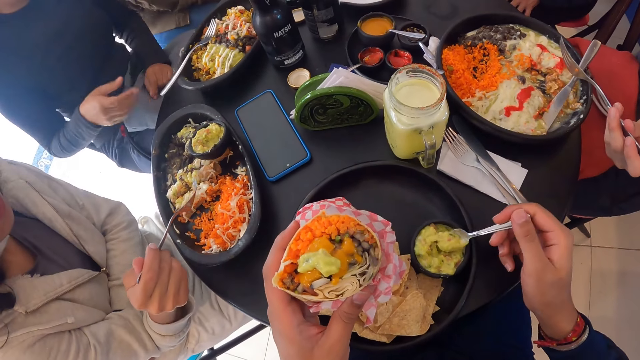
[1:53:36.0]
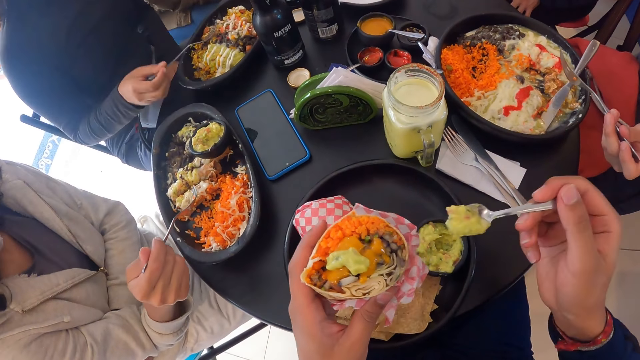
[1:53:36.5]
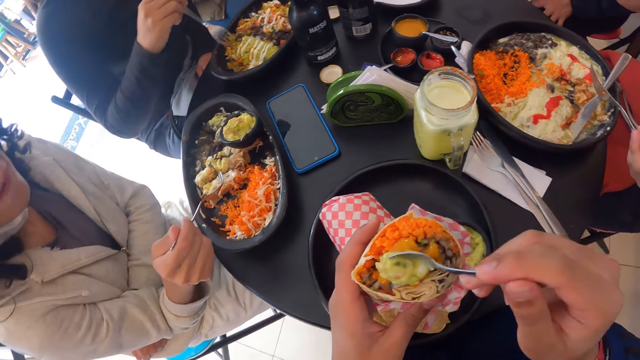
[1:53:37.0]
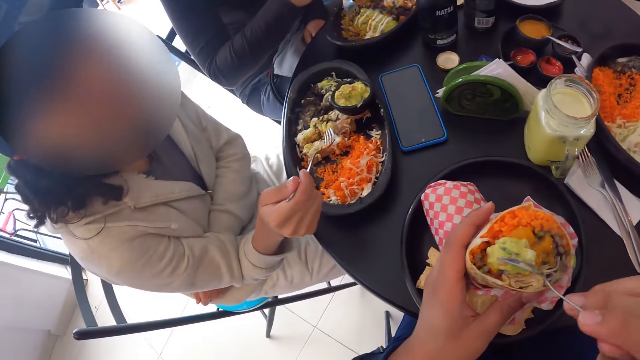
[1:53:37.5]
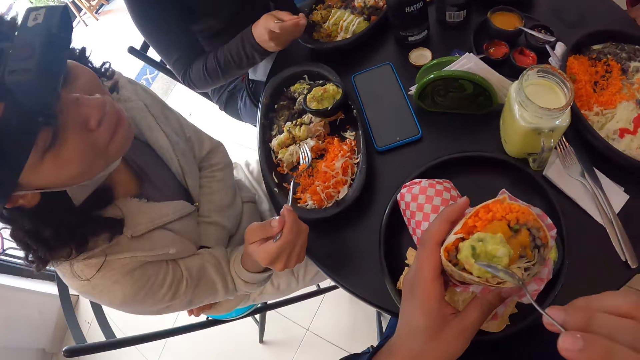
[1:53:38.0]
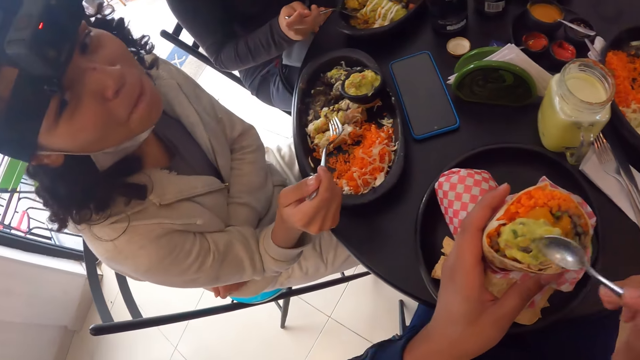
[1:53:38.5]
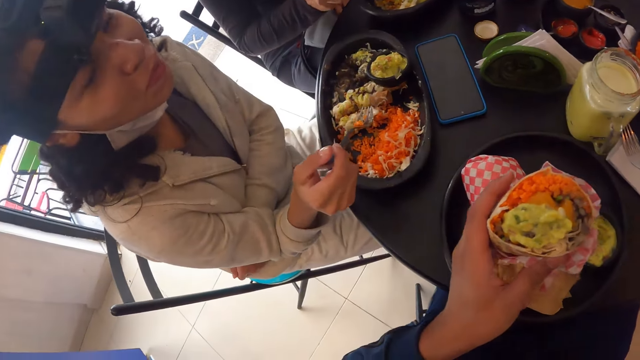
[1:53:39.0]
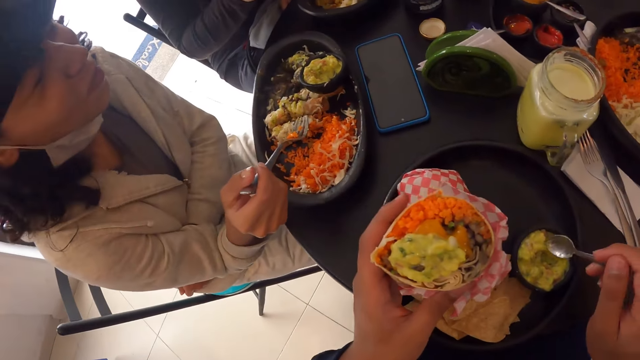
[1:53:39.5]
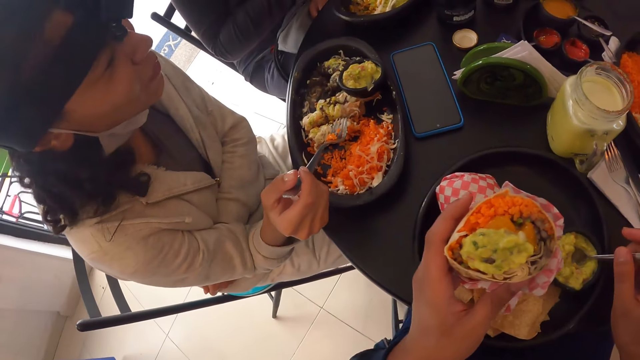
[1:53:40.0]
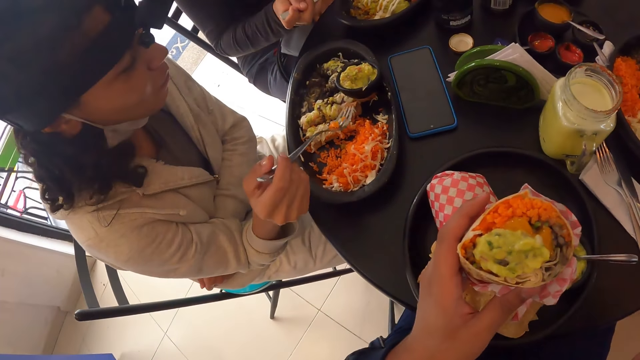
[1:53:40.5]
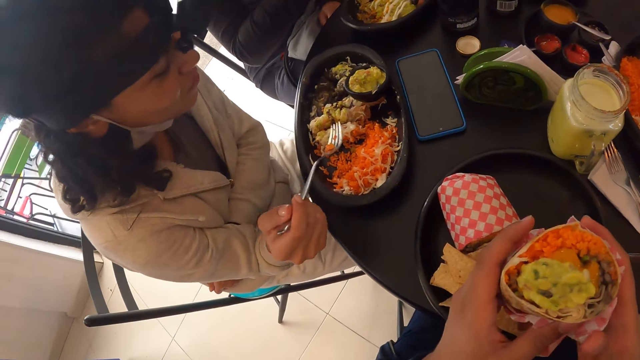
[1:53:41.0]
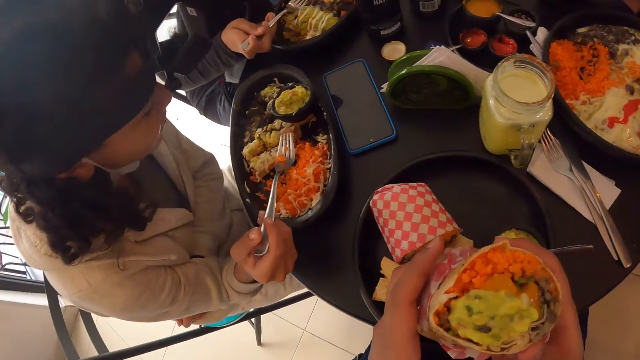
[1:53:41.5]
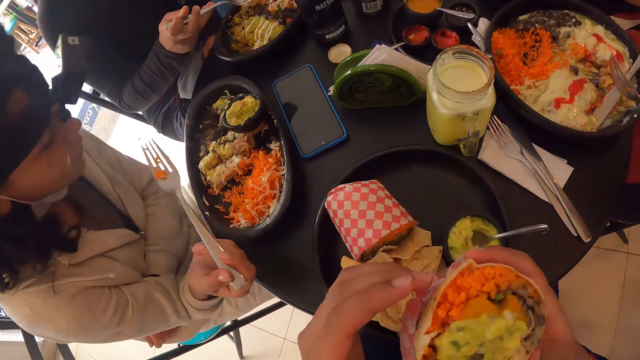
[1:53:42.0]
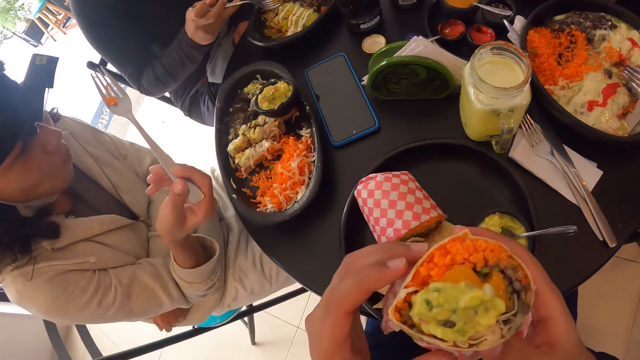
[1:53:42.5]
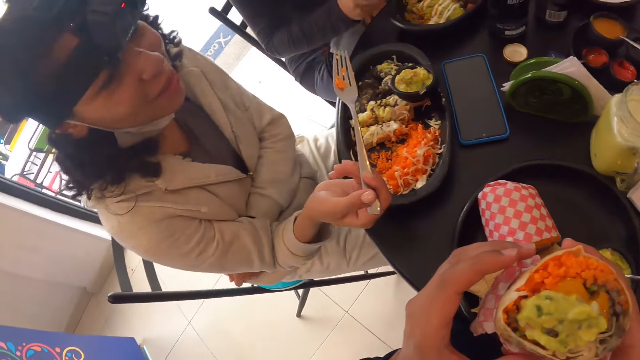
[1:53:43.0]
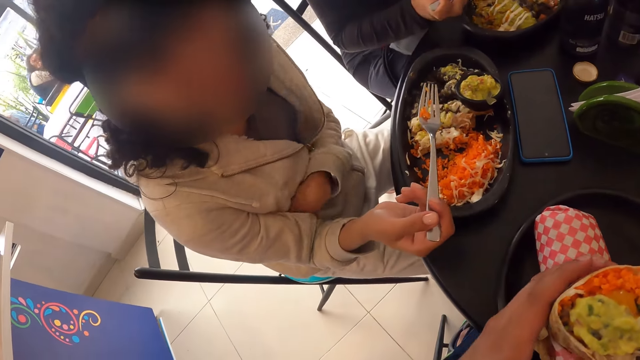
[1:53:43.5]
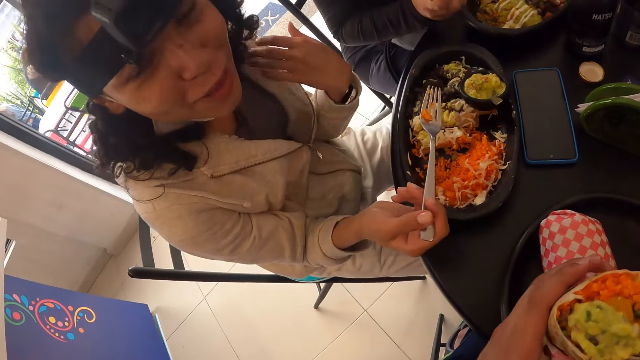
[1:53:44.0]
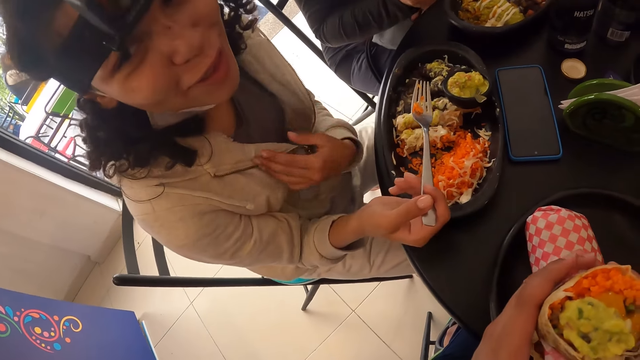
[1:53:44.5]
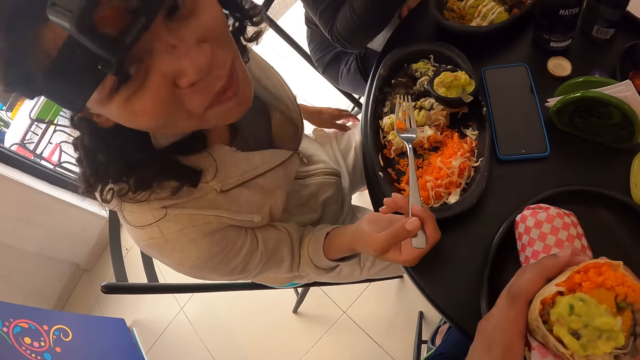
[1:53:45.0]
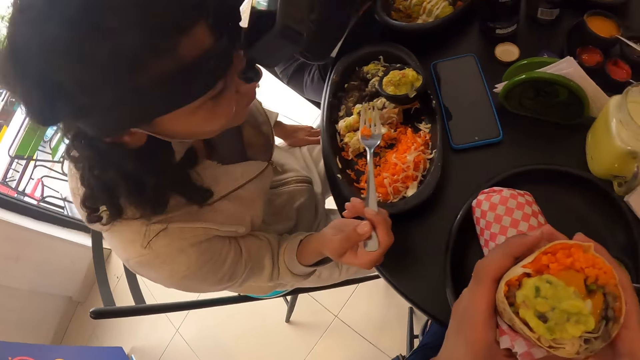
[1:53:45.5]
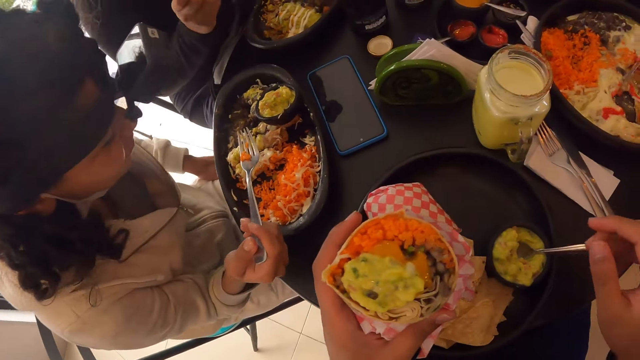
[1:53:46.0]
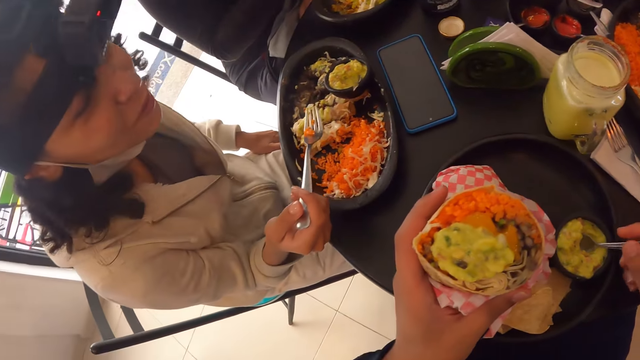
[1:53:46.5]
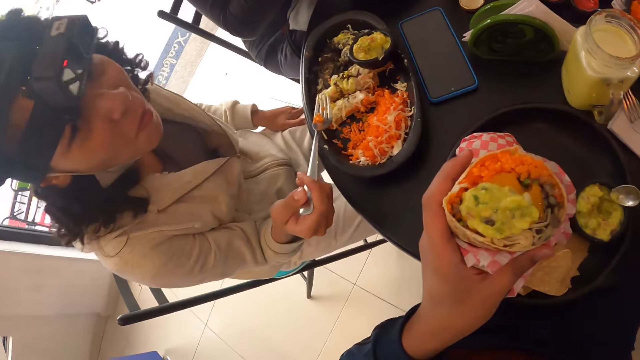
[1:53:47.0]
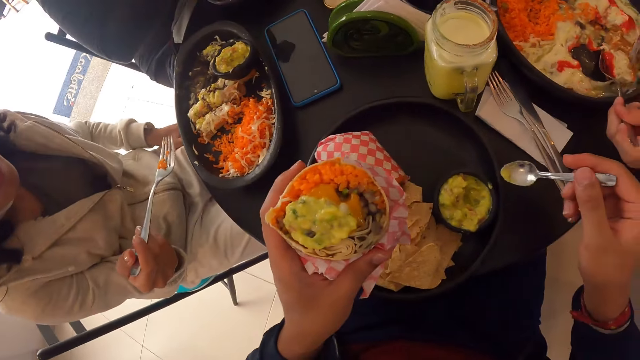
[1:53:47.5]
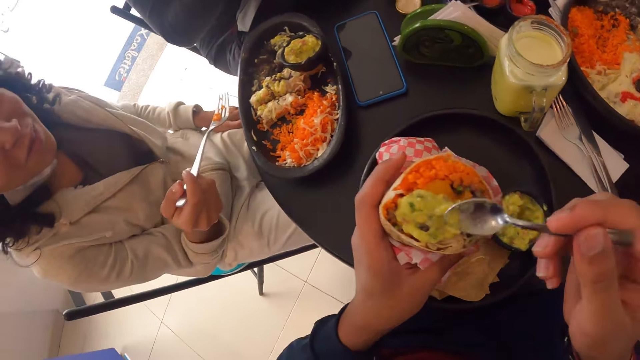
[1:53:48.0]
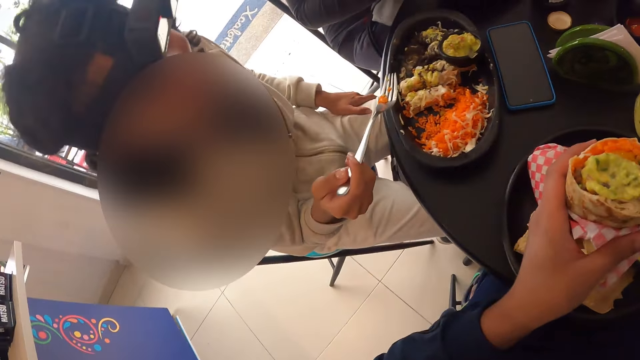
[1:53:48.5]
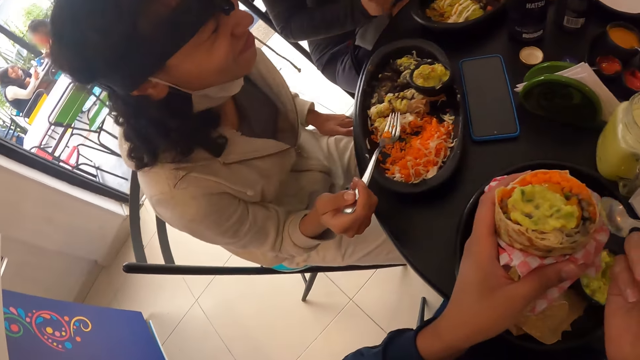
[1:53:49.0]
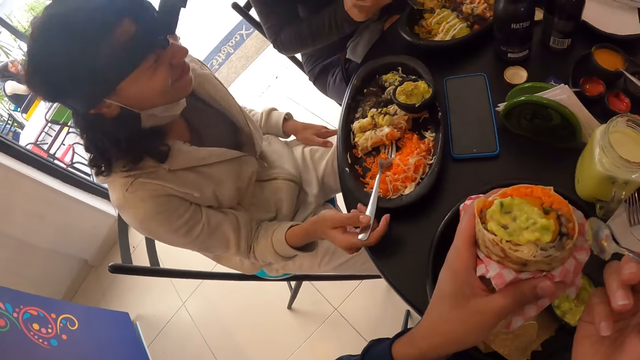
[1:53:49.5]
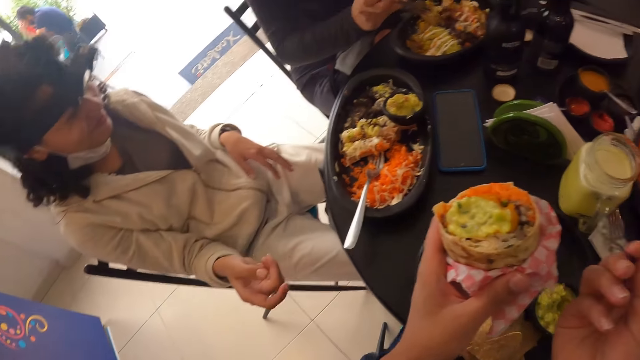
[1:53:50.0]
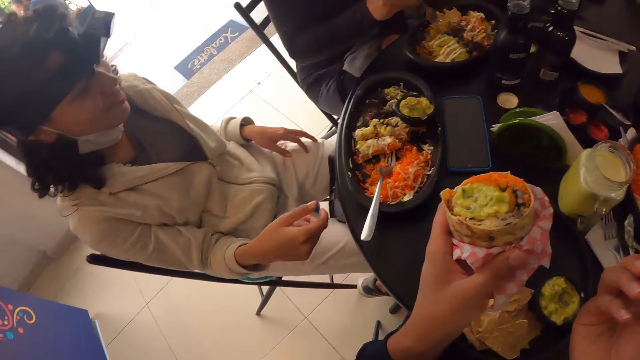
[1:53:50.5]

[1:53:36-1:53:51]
The camera wearer pours the sauce on the wrap salad with the spoon in his right hand. He drops the spoon in the sauce jar with his right hand. He interacts with a woman. The camera wearer takes the spoon from the sauce jar with his right hand.

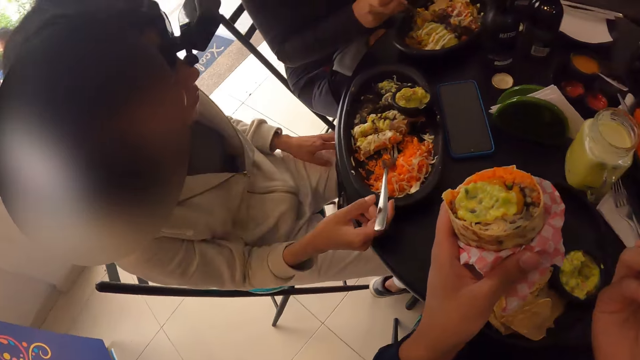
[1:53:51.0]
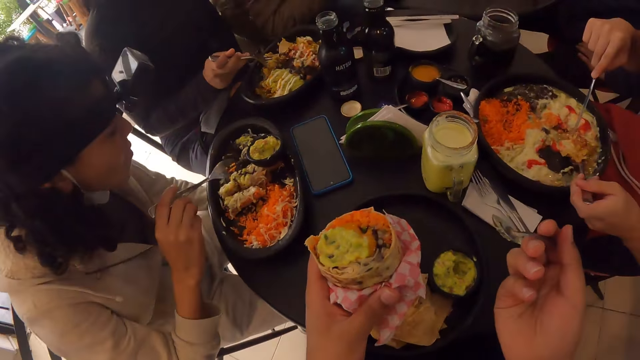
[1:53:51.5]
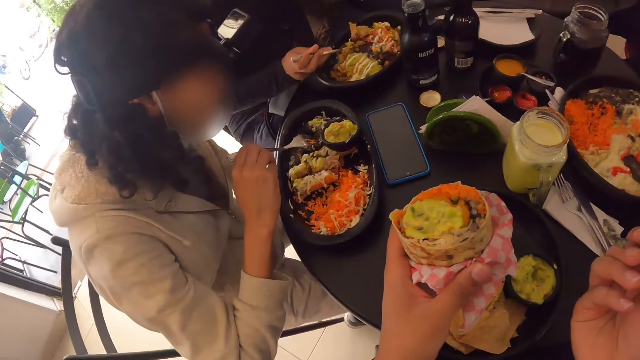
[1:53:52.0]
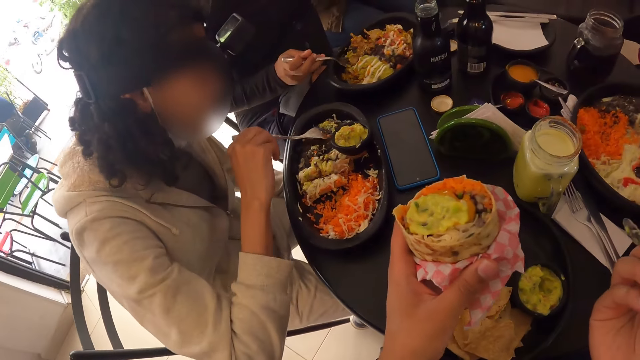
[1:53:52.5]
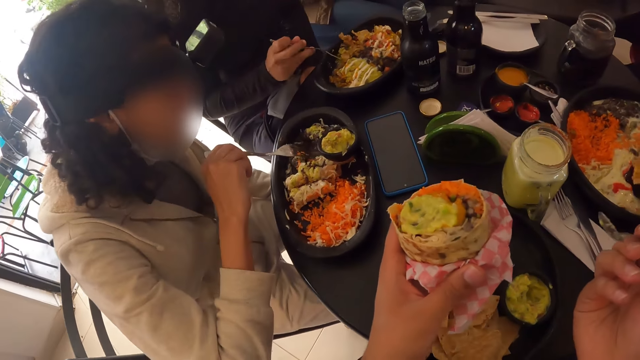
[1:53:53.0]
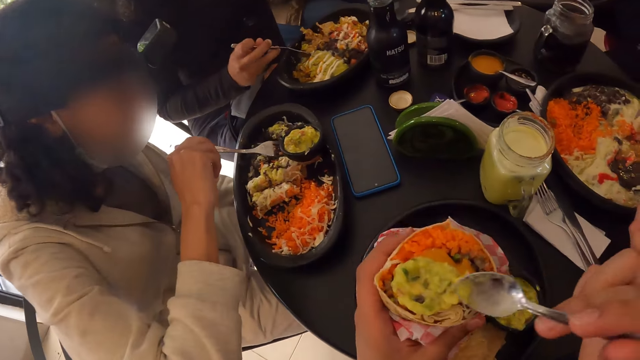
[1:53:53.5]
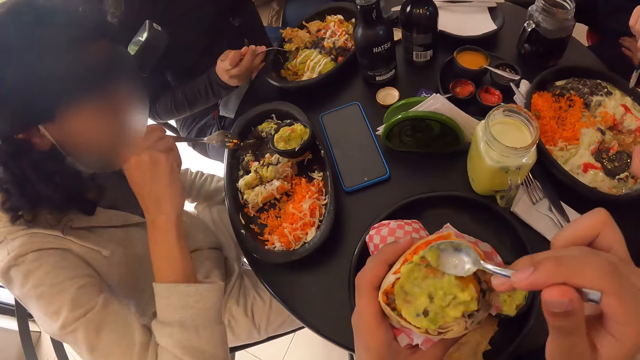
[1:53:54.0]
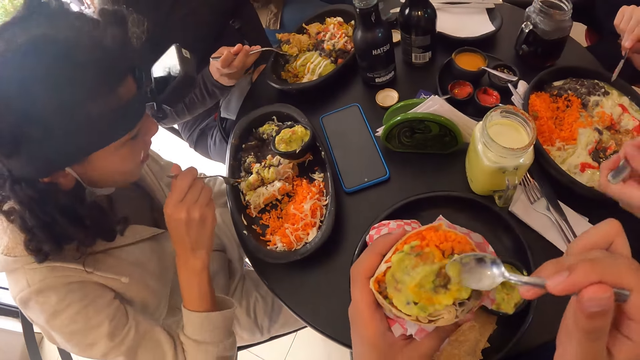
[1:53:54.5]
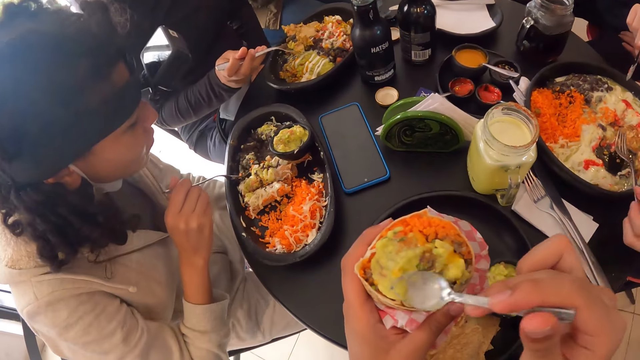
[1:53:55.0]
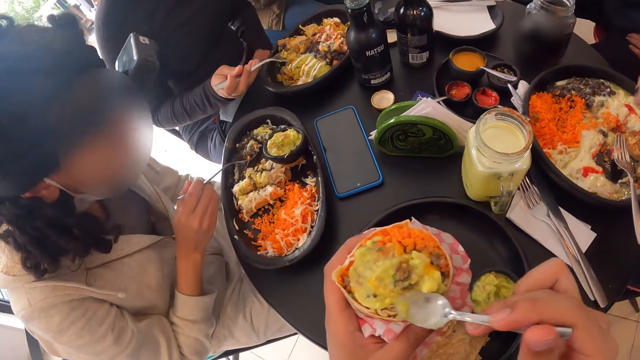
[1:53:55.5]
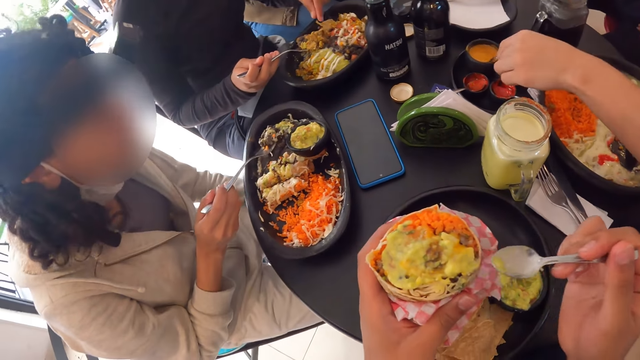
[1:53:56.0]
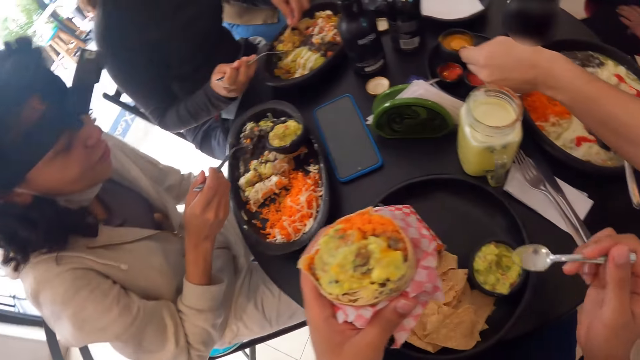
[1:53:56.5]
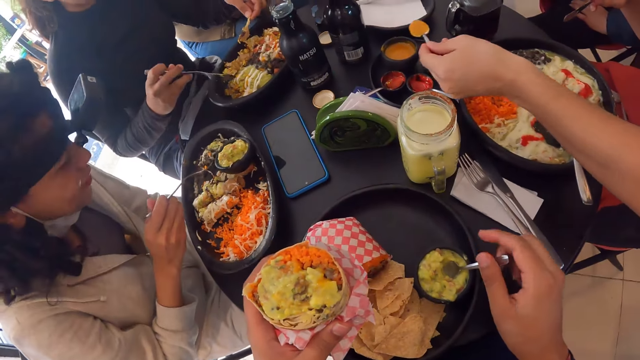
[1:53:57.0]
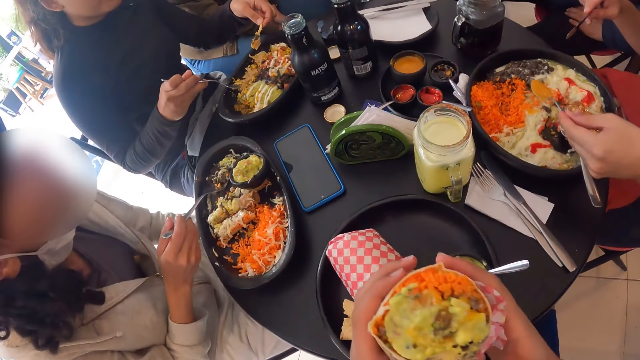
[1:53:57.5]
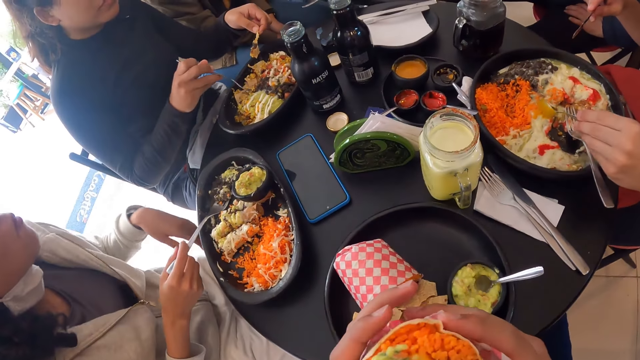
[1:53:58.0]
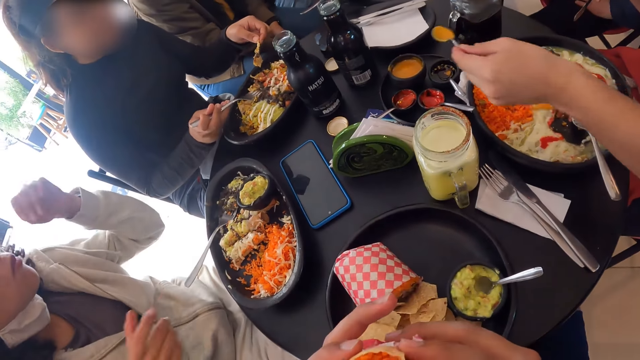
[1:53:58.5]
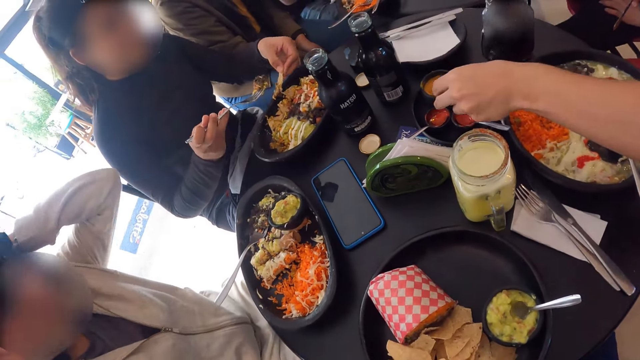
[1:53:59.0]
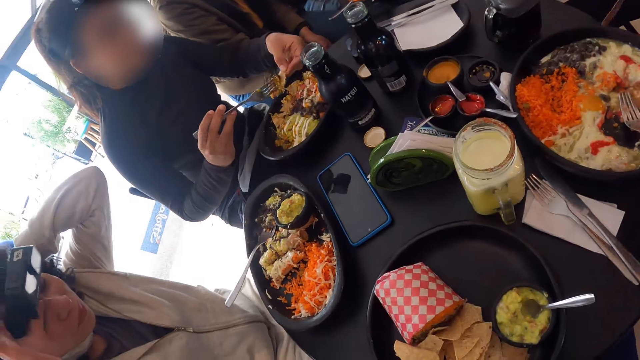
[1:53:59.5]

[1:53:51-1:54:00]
The camera wearer spreads the sauce on the wrap salad with the spoon in his right hand. He drops the spoon in the sauce jar with his right hand. He eats the wrap salad with both hands.
